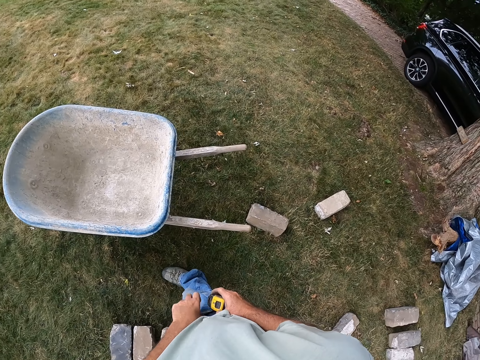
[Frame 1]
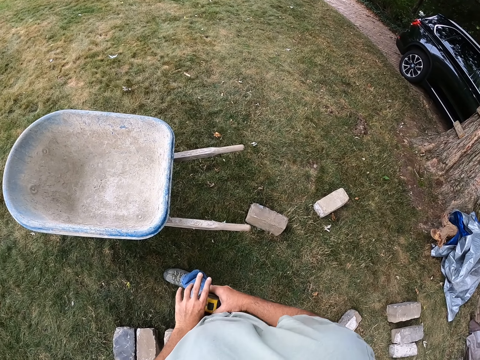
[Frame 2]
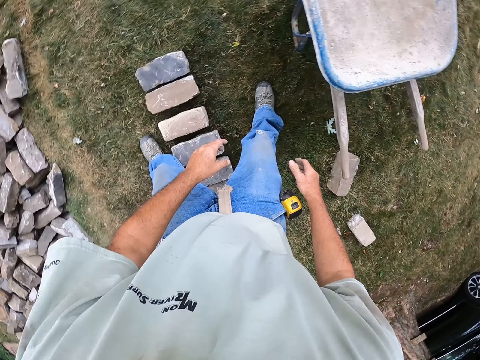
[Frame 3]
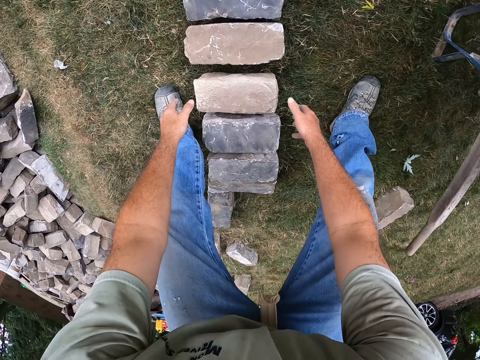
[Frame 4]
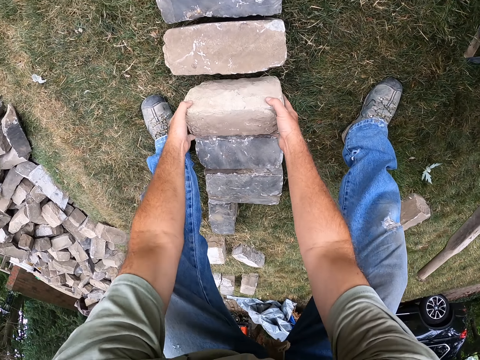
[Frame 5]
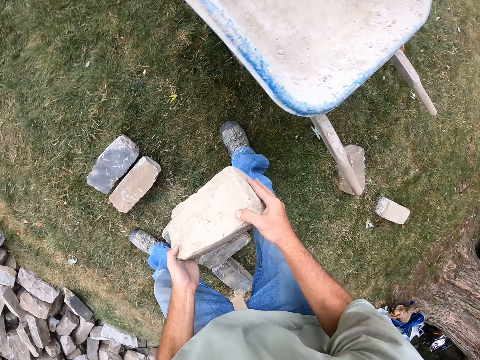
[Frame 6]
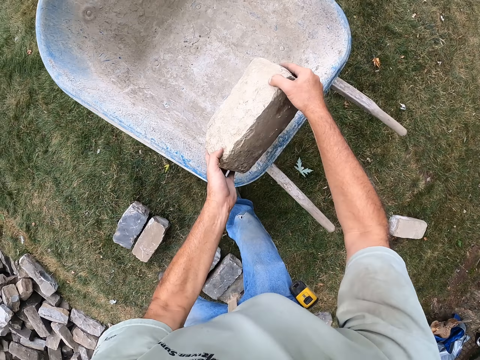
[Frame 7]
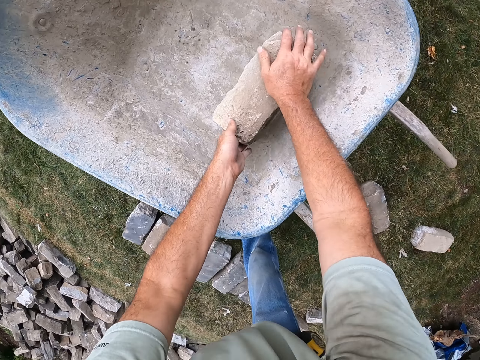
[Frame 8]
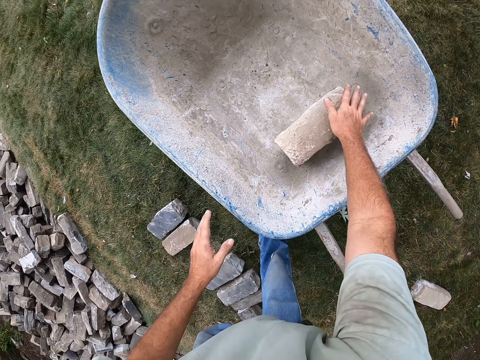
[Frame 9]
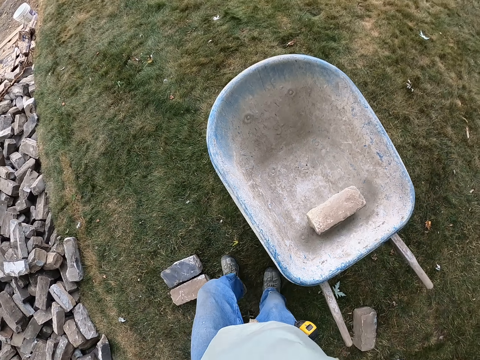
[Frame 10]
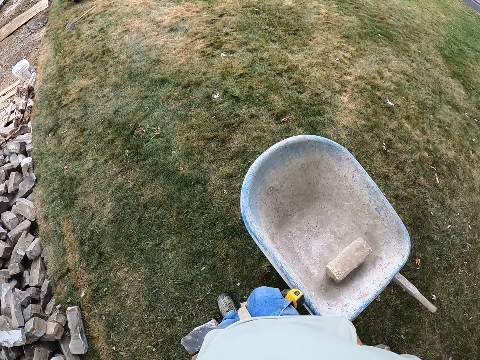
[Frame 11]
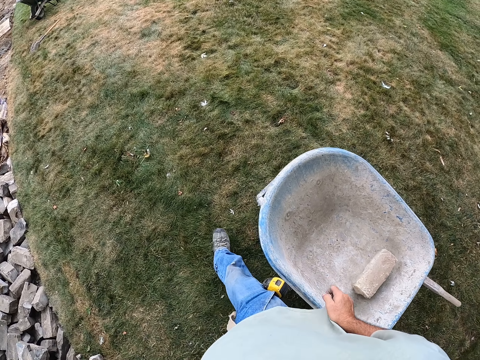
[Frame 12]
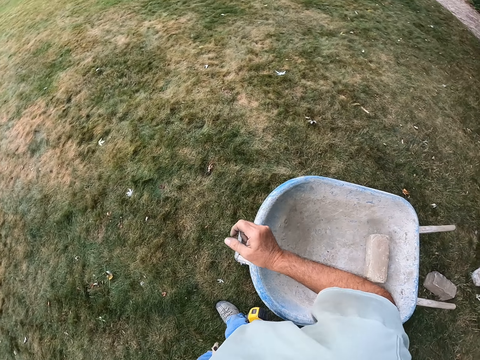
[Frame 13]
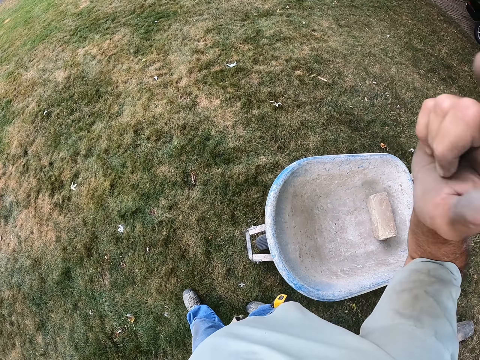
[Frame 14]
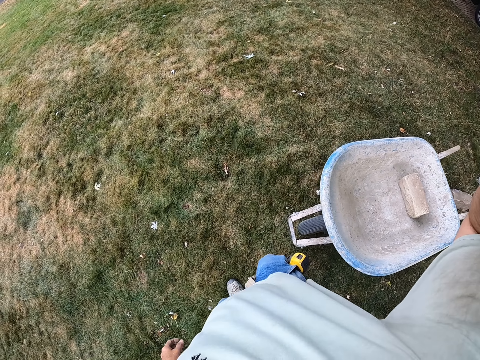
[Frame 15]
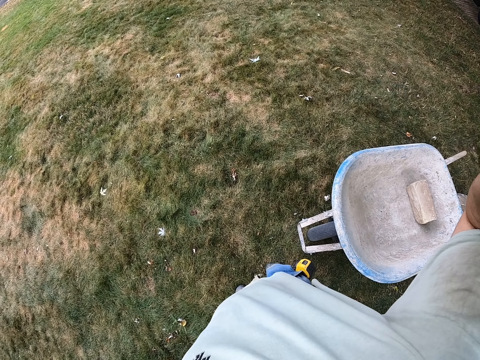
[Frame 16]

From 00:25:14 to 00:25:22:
The camera wearer returns the measurement tape in the pocket. They were putting bricks on the road edge. They take the bricks from the ground. They put the bricks in the wheelbarrow.
